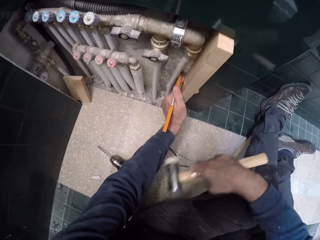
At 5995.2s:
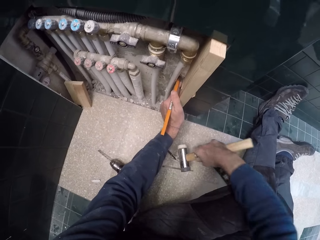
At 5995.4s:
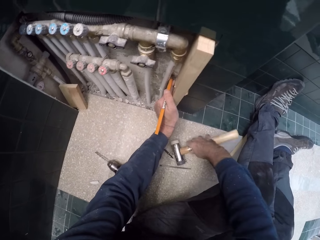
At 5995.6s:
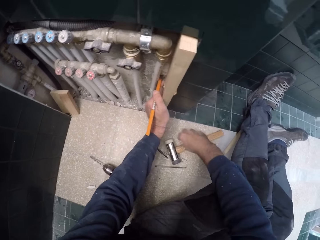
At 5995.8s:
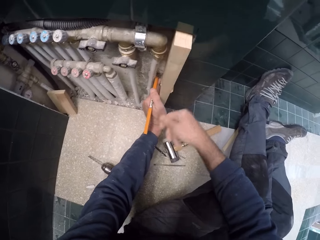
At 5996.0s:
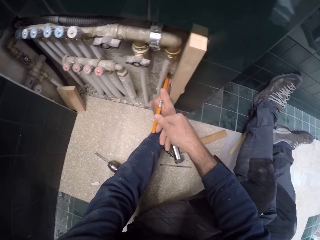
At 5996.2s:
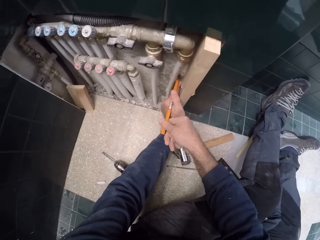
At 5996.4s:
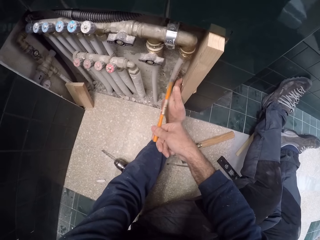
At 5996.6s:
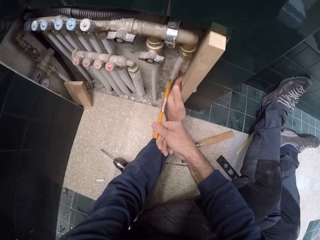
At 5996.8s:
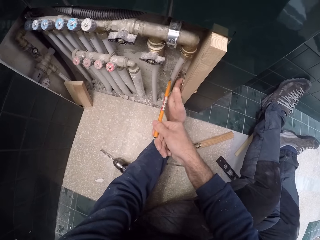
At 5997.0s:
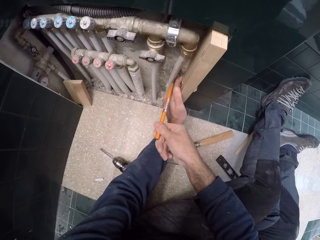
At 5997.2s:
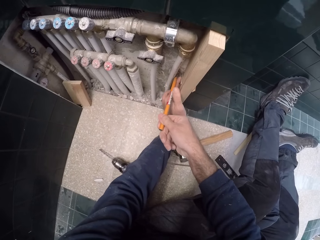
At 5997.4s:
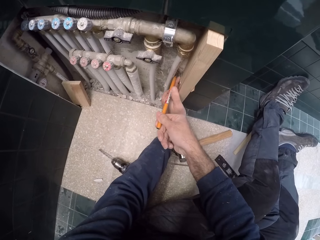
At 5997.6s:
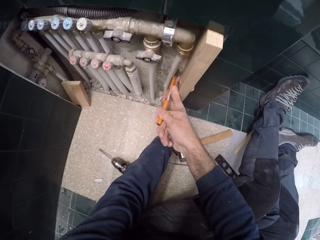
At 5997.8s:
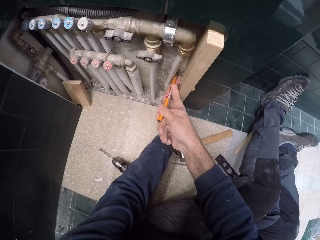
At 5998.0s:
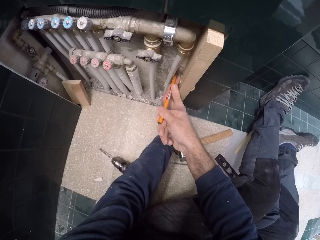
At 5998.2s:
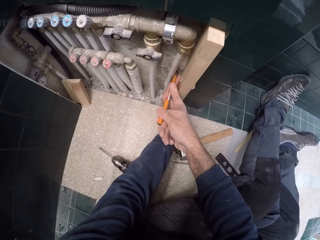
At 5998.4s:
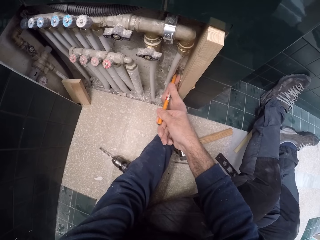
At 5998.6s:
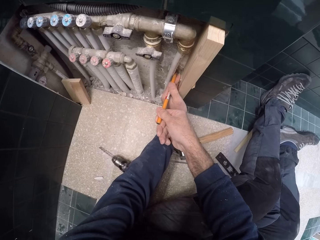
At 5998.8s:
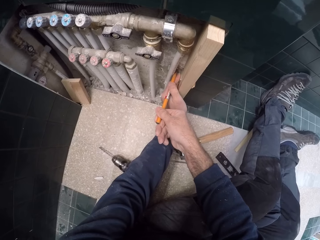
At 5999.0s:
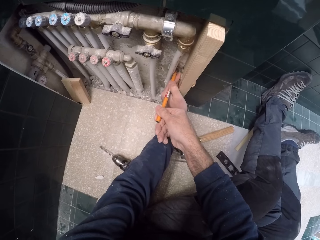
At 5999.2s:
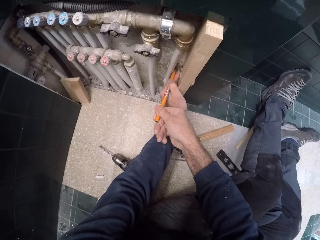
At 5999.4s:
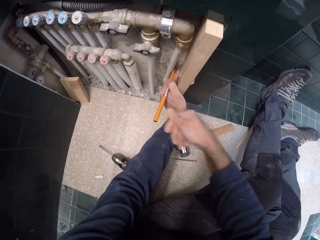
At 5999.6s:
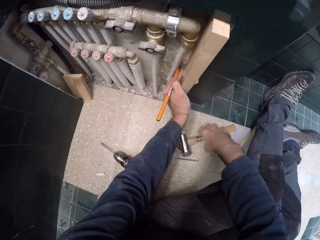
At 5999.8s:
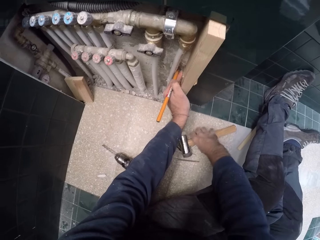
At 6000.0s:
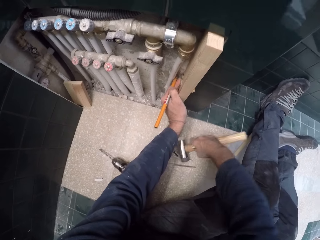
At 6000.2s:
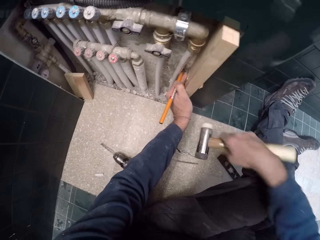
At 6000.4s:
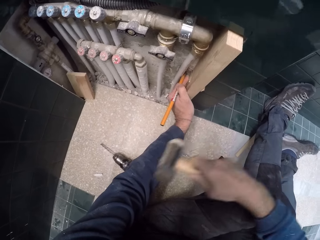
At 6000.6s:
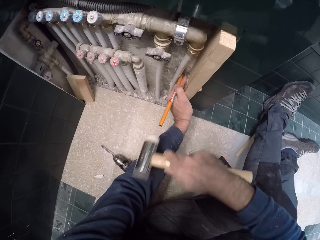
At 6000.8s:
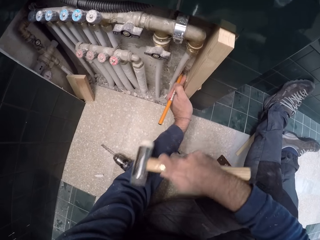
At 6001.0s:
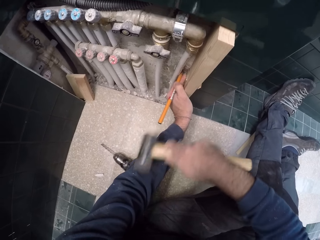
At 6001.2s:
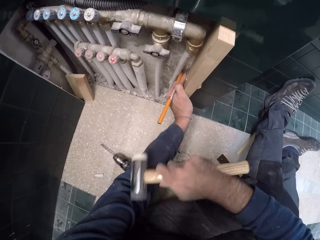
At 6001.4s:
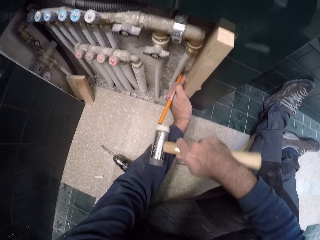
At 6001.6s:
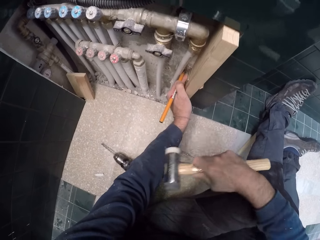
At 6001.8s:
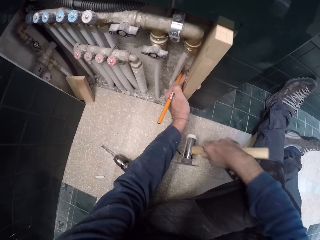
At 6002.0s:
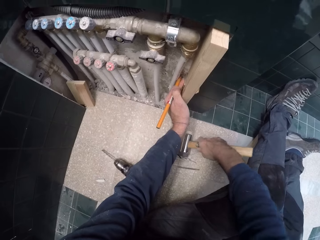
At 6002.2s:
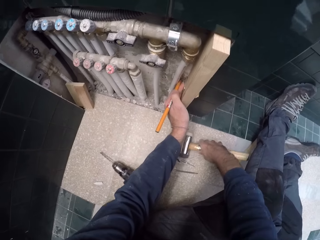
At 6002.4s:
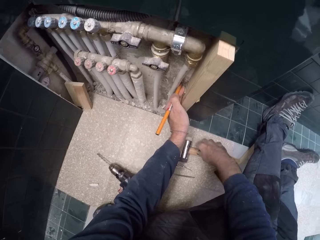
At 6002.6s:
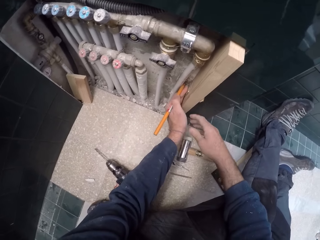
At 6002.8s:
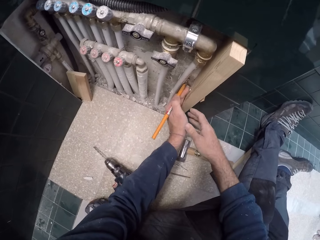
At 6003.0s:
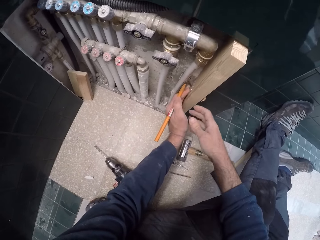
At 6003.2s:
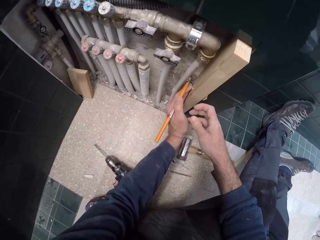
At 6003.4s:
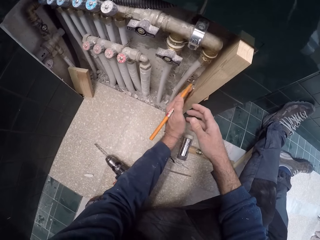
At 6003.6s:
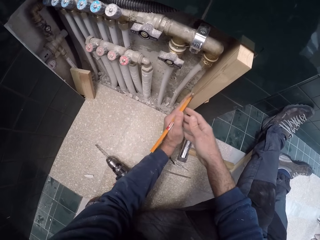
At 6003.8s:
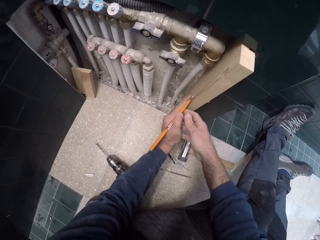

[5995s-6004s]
The camera wearer drops the hammer in his right hand on the floor. He removes the chisel in his left hand from the wall with his right hand. He fixes the chisel in the wall with his right hand. He holds the chisel with his left hand. He picks up the hammer on the floor with his right hand. He hits the butt of the chisel with the hammer in his right hand. He drops the hammer in his right hand on the floor. He removes the chisel in his left hand from the wall.
